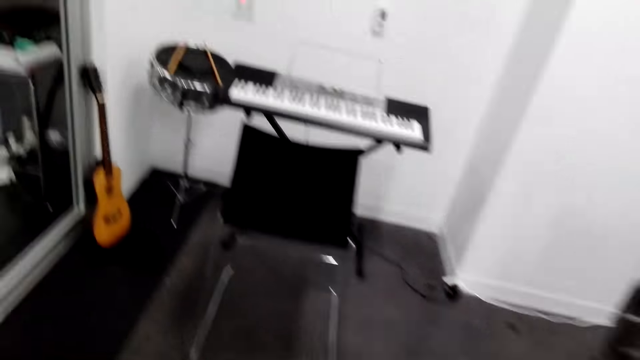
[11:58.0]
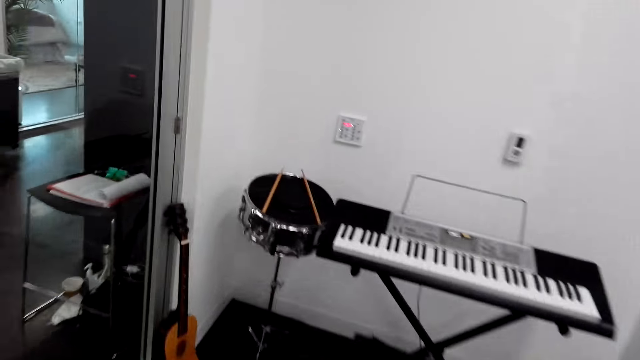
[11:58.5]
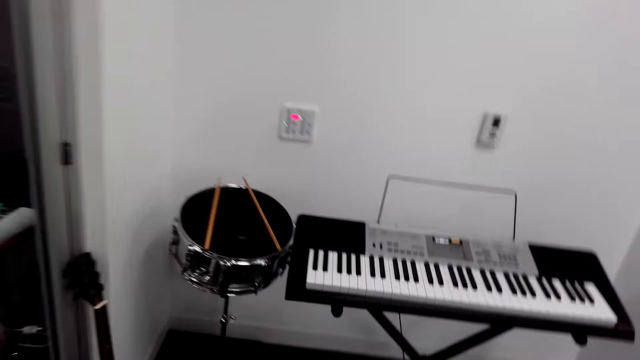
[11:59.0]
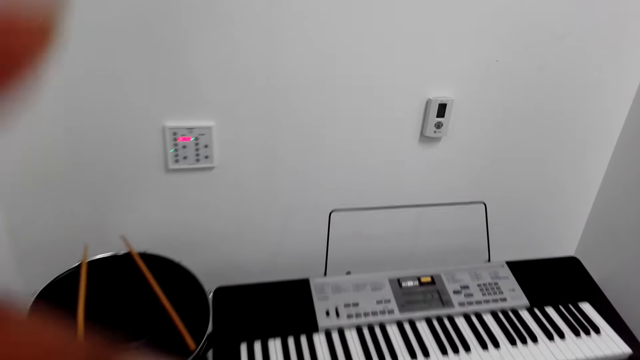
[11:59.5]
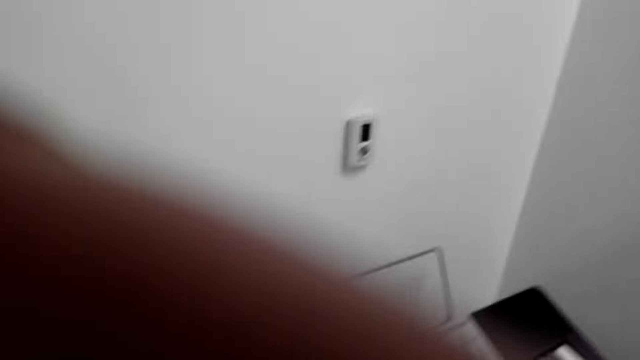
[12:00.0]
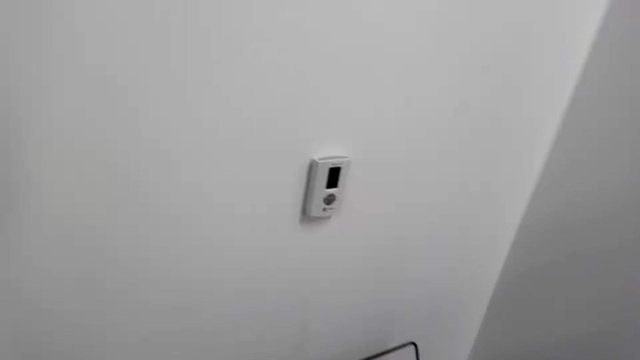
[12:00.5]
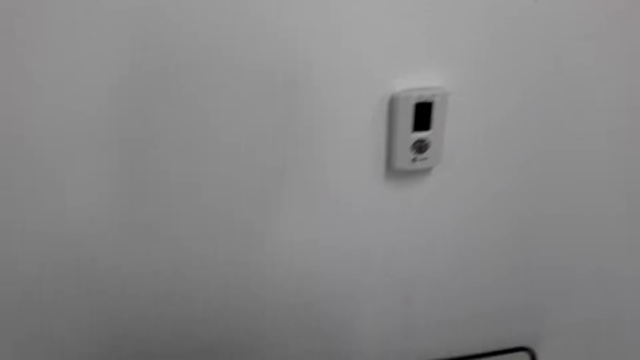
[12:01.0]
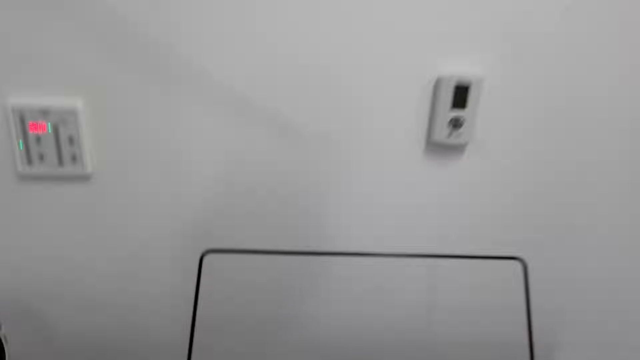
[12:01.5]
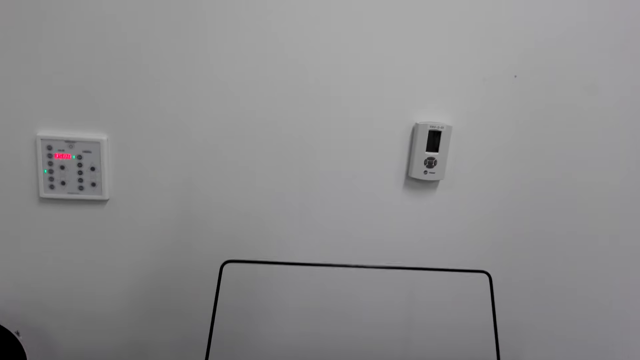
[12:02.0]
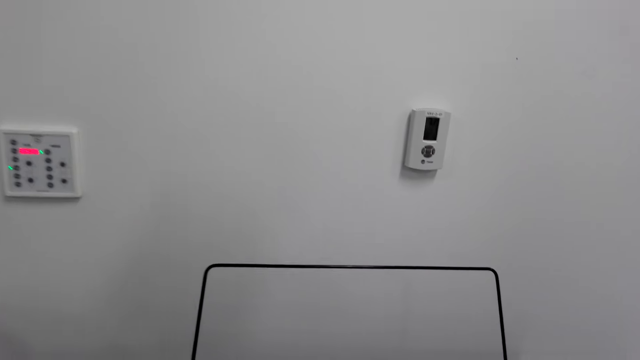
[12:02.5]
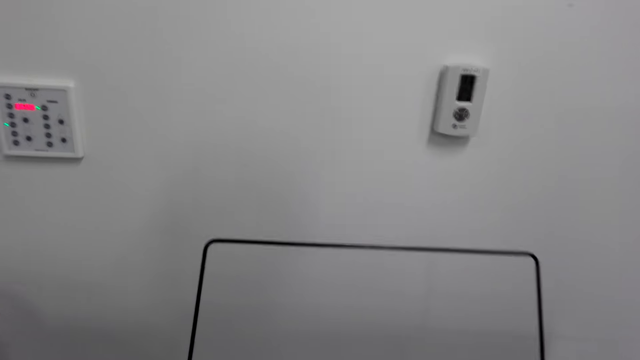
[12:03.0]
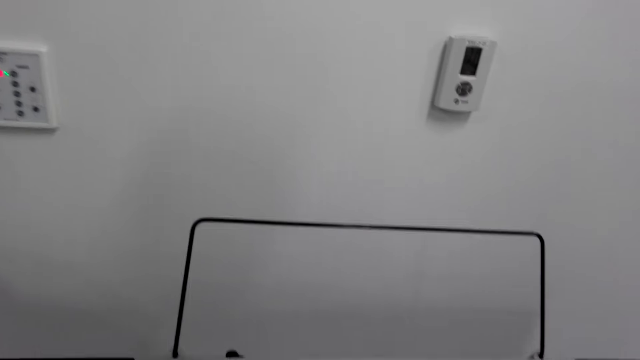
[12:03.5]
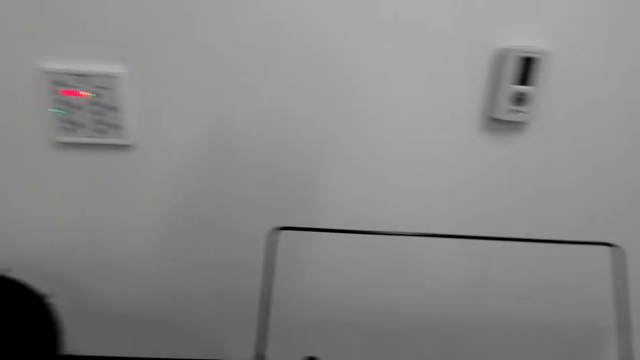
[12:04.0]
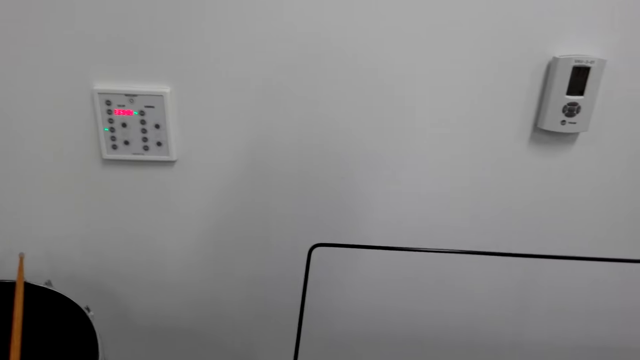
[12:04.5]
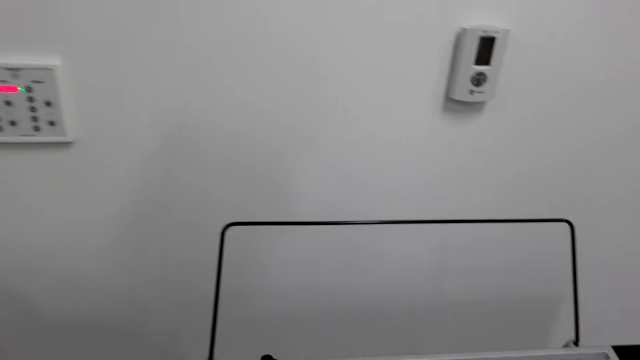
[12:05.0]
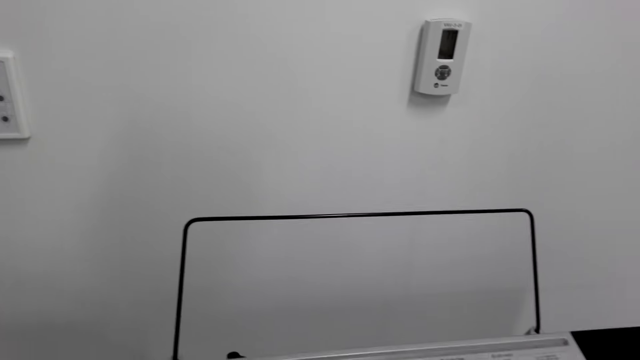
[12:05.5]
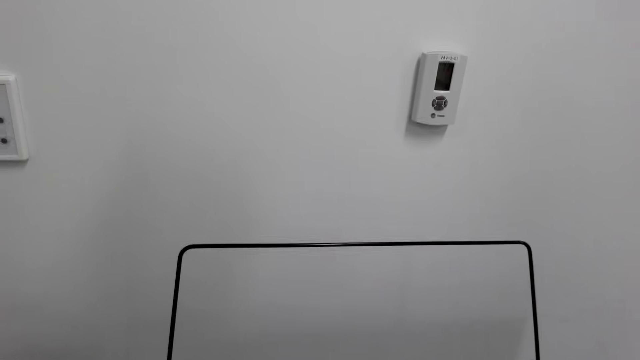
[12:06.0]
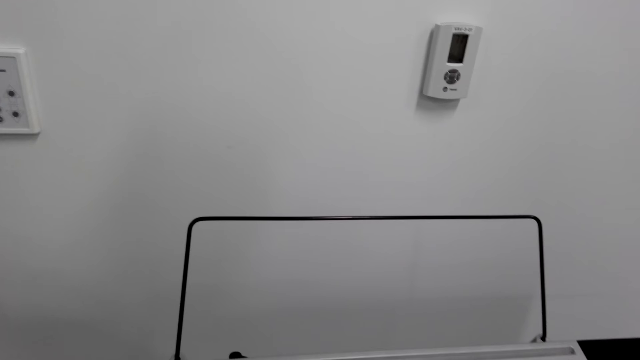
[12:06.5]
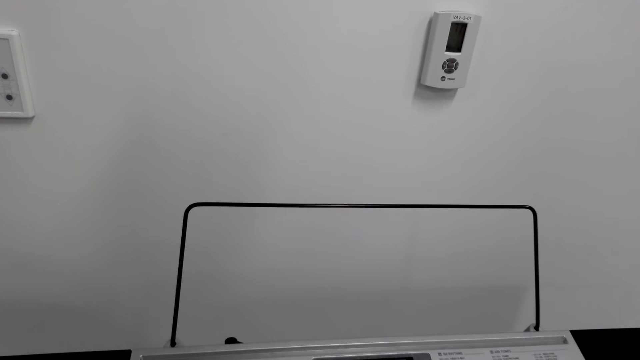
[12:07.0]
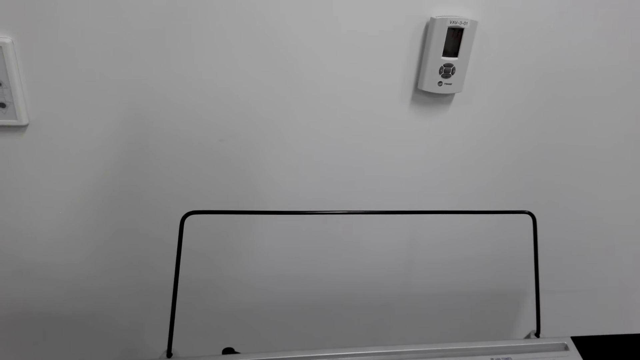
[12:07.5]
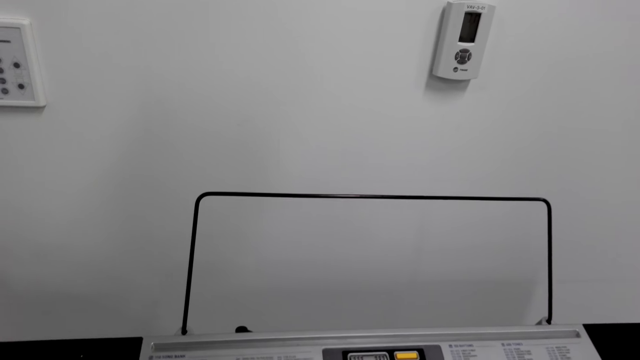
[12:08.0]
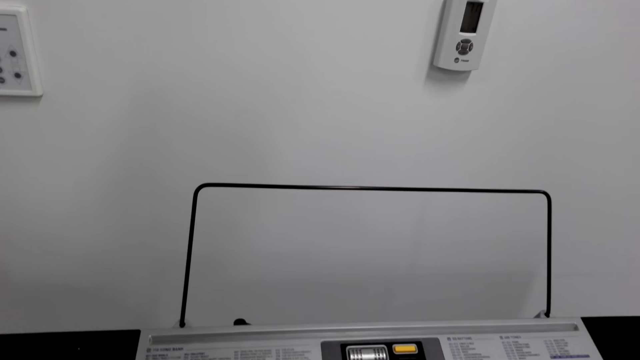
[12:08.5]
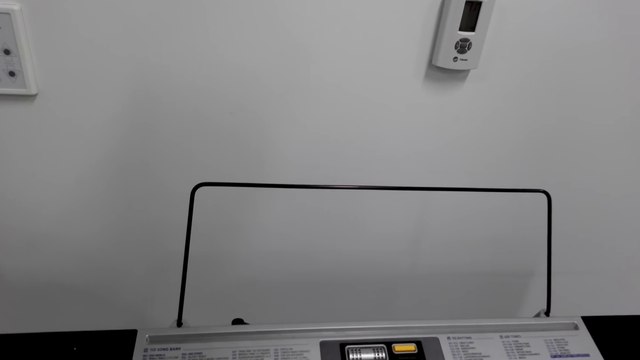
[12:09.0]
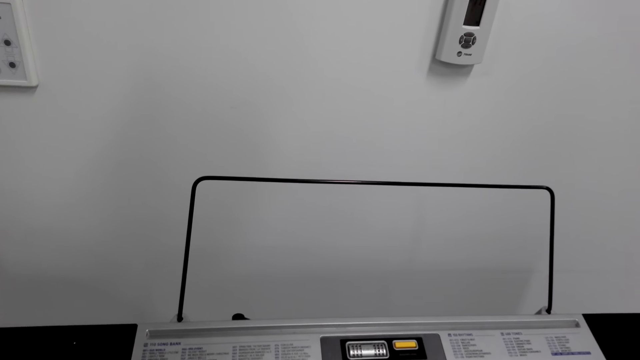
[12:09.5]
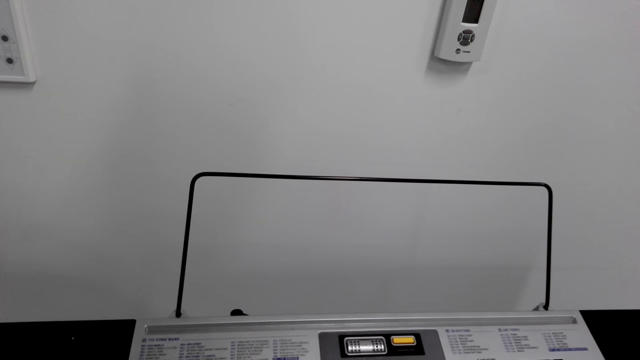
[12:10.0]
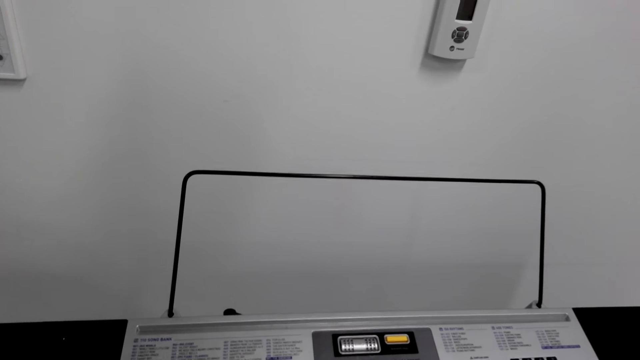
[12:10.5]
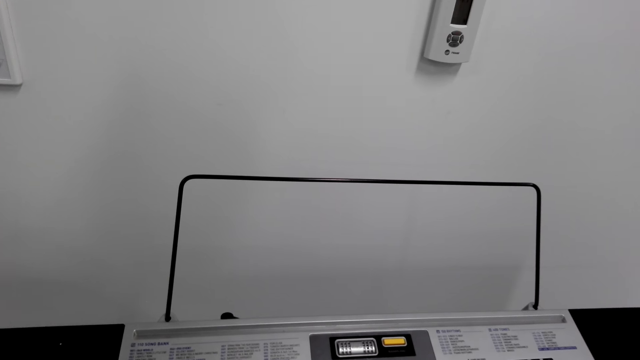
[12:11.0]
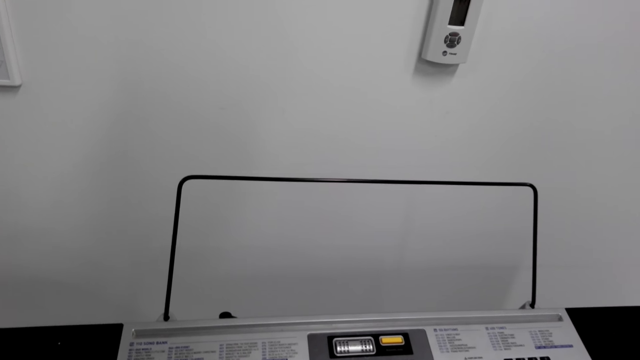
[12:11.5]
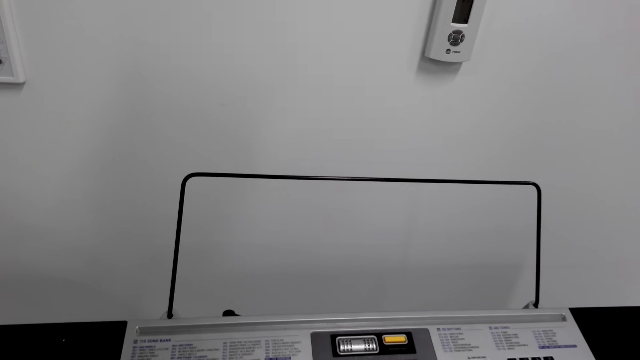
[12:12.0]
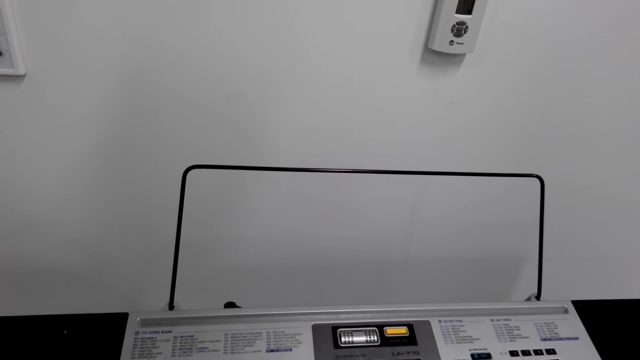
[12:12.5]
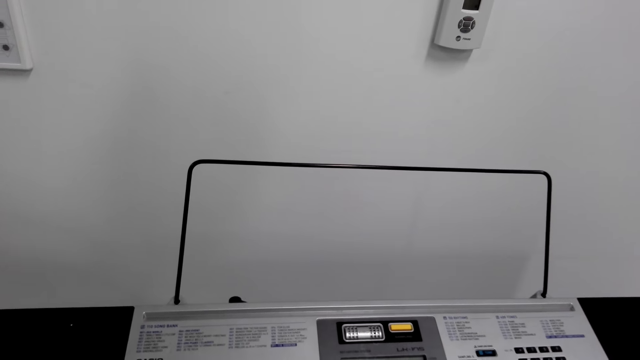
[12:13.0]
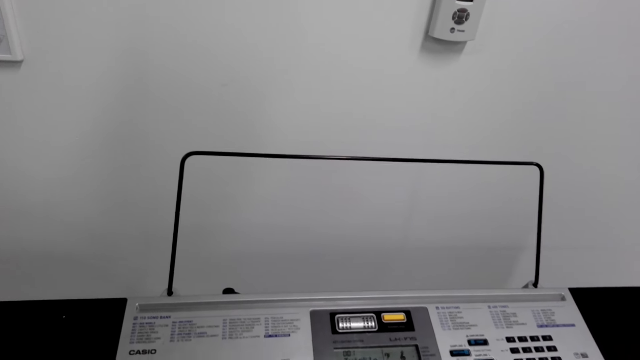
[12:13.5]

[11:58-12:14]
The camera wearer sits and plays the piano keyboard.

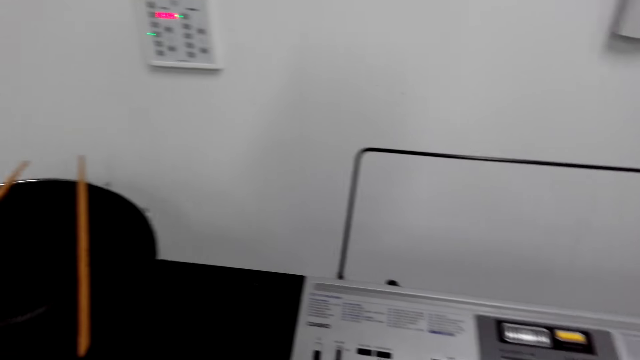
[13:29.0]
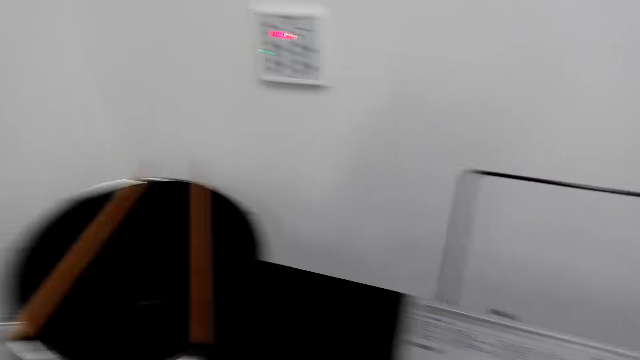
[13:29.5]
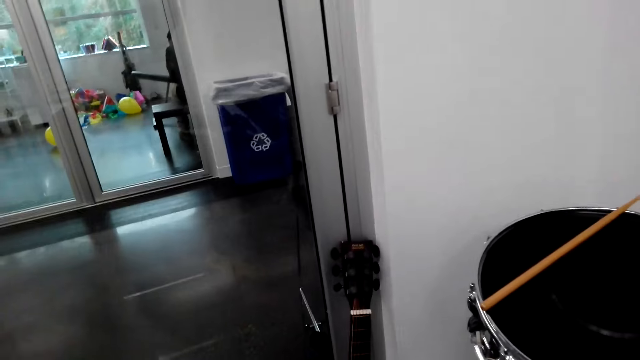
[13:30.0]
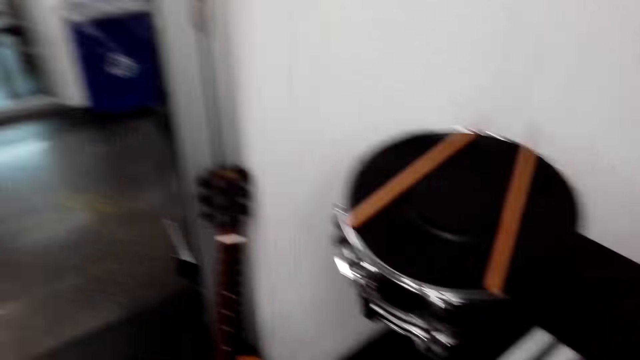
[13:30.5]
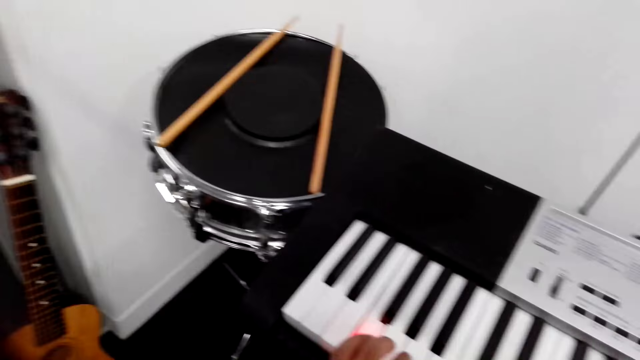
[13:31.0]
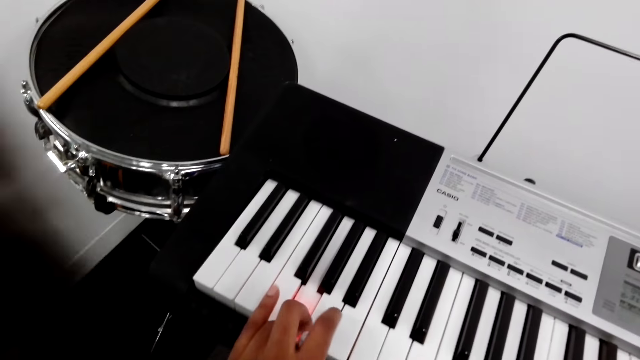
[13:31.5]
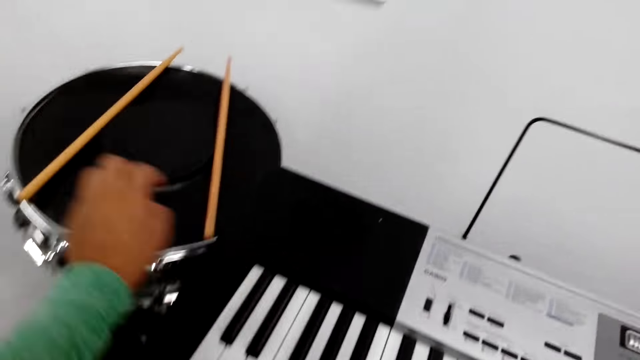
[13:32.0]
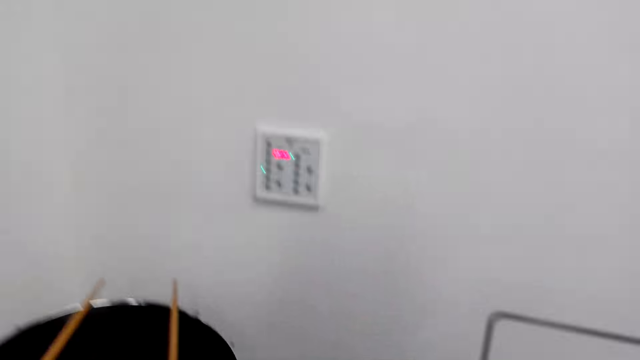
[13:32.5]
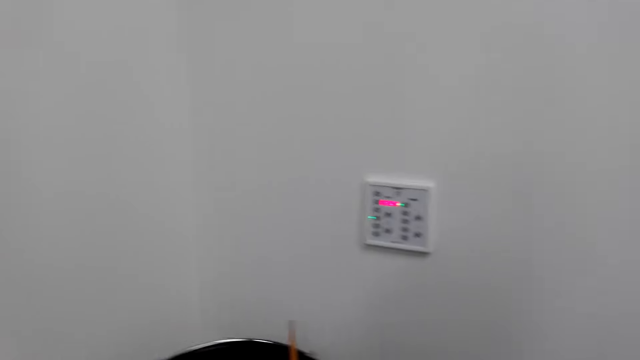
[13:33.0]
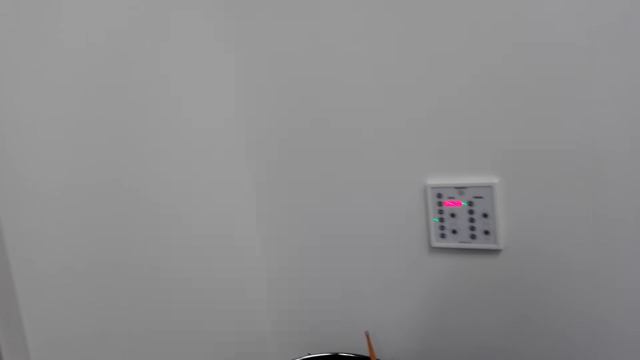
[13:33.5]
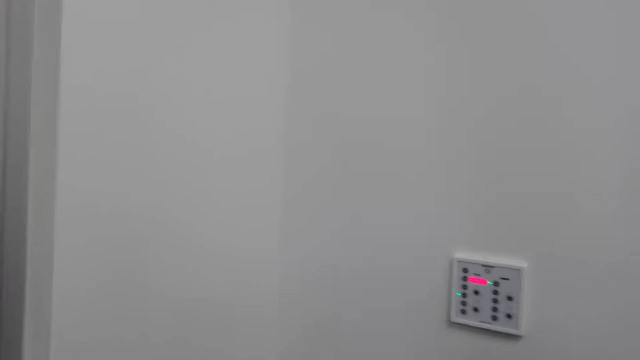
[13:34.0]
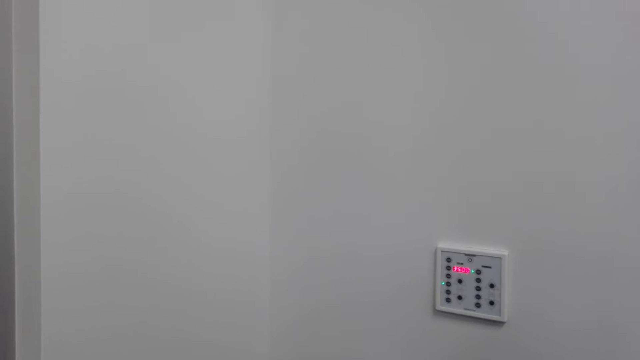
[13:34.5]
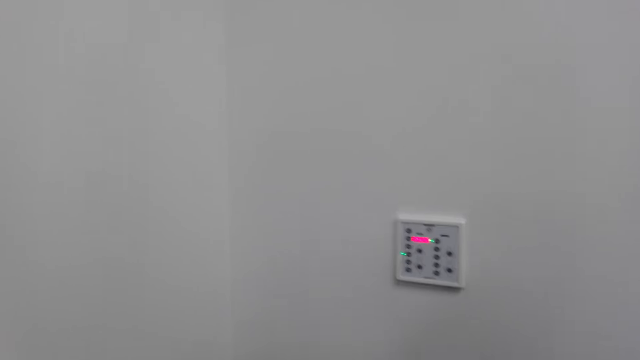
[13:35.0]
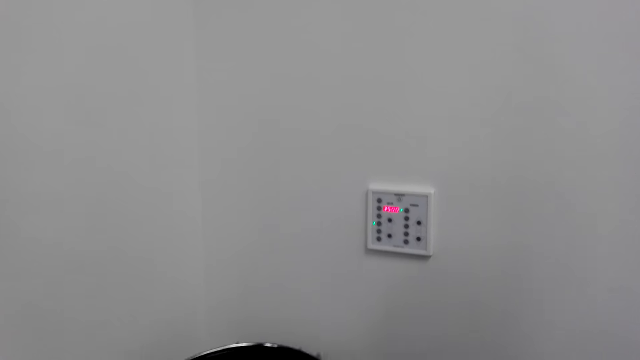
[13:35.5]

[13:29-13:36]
The camera wearer looks around, picks up a drumstick and beats the drums.
